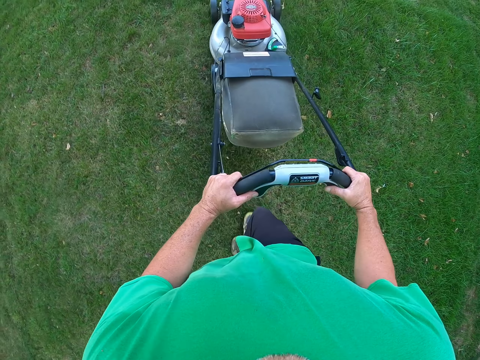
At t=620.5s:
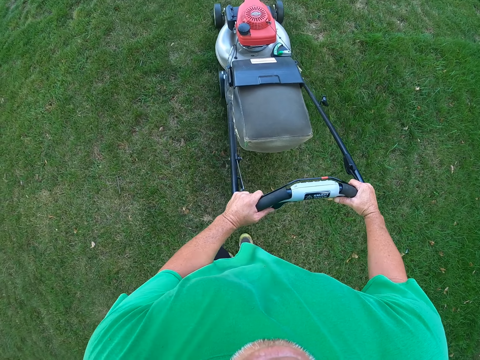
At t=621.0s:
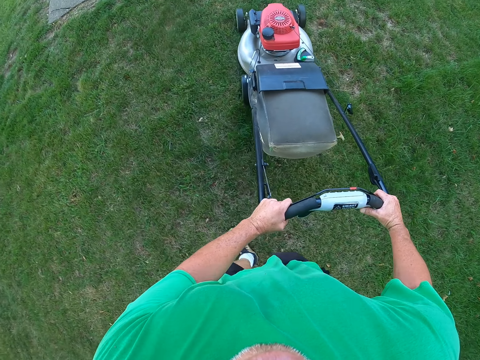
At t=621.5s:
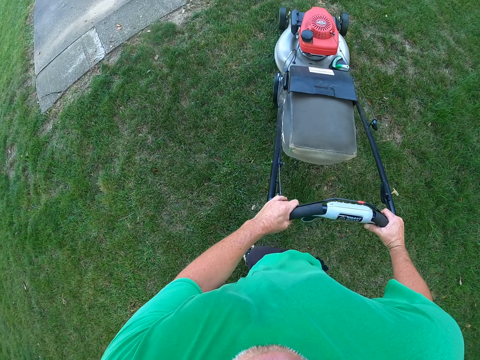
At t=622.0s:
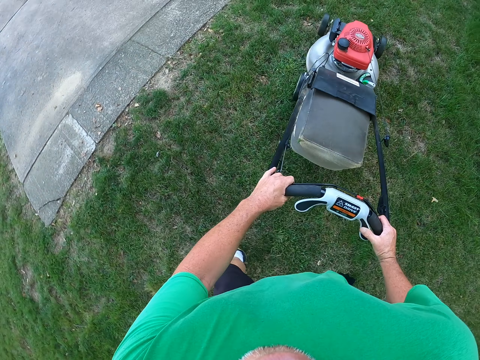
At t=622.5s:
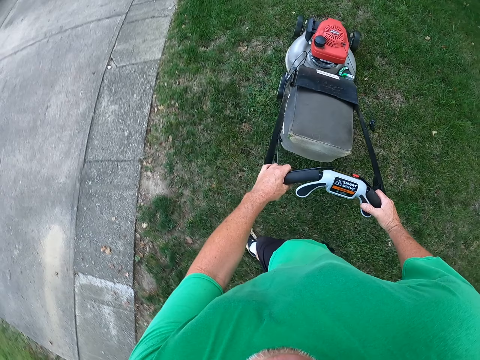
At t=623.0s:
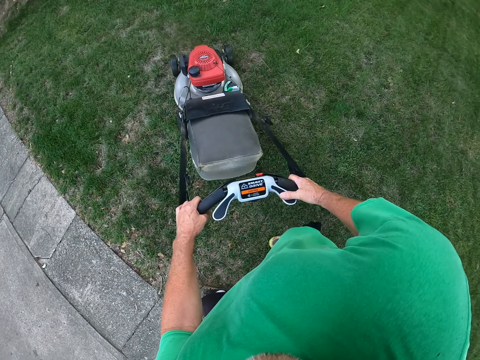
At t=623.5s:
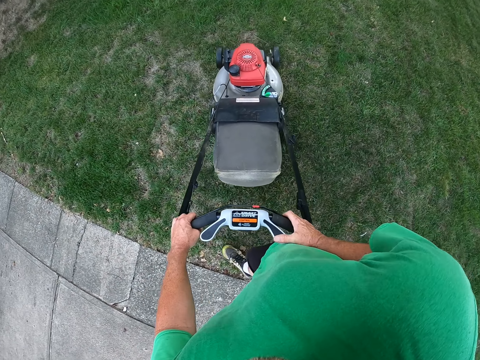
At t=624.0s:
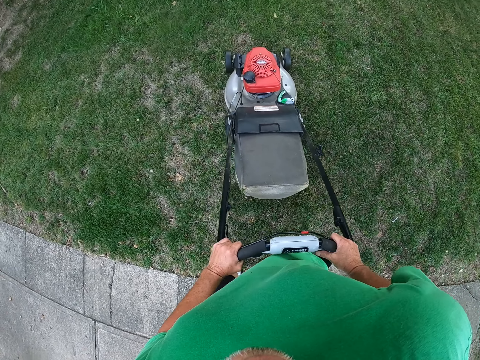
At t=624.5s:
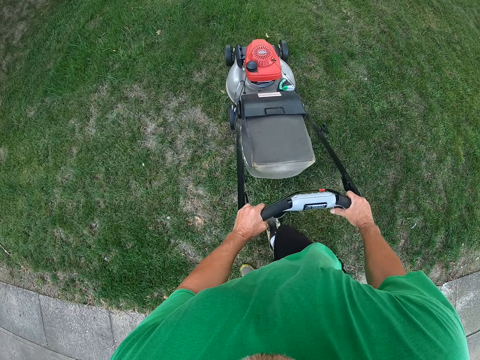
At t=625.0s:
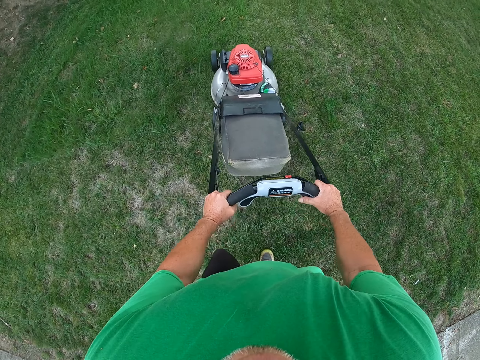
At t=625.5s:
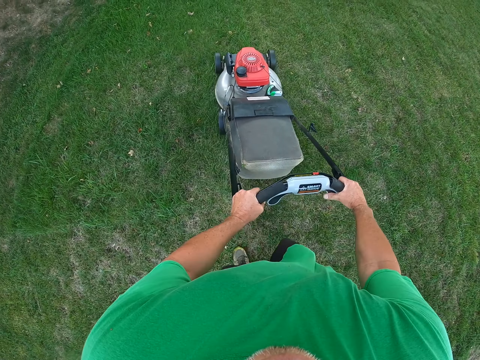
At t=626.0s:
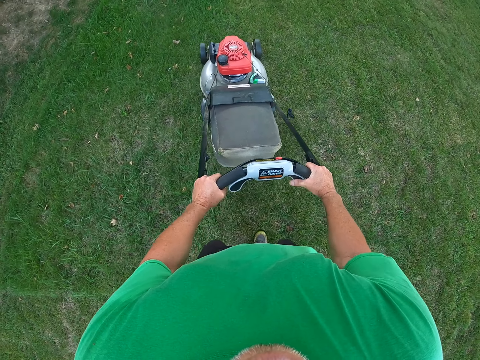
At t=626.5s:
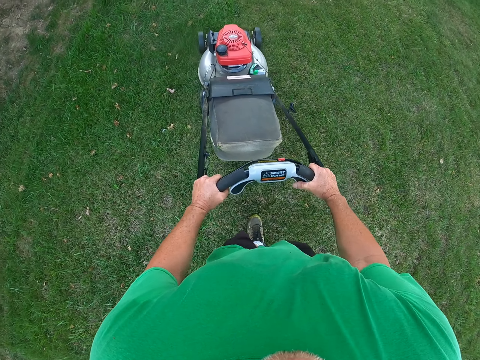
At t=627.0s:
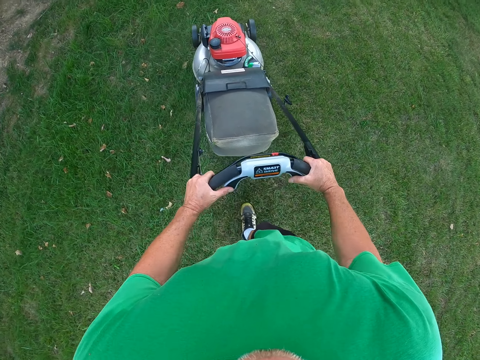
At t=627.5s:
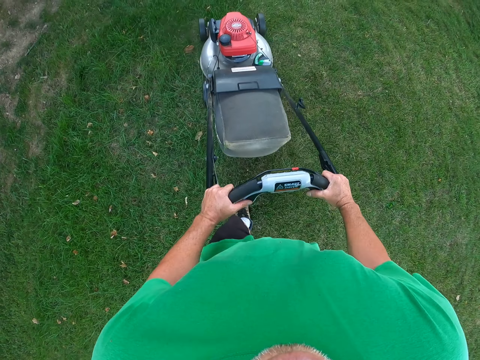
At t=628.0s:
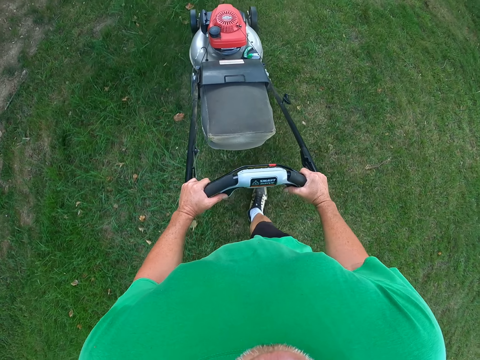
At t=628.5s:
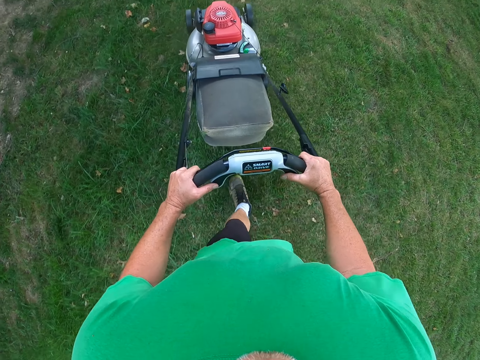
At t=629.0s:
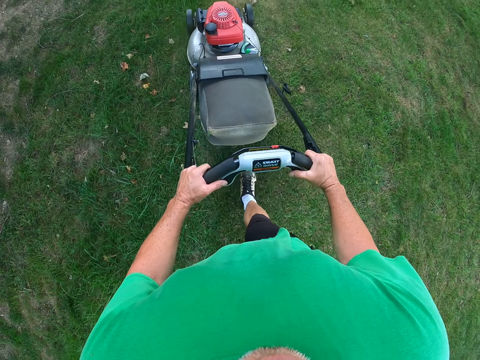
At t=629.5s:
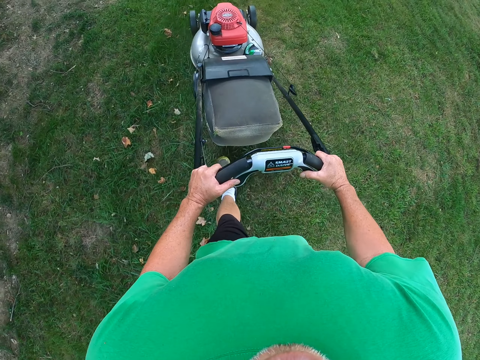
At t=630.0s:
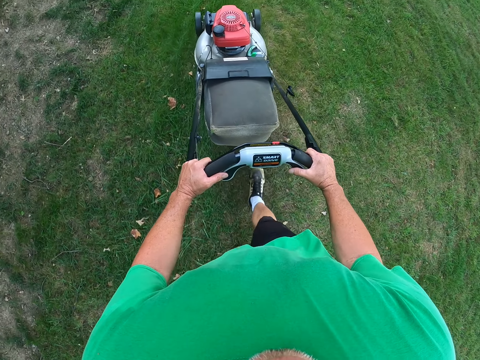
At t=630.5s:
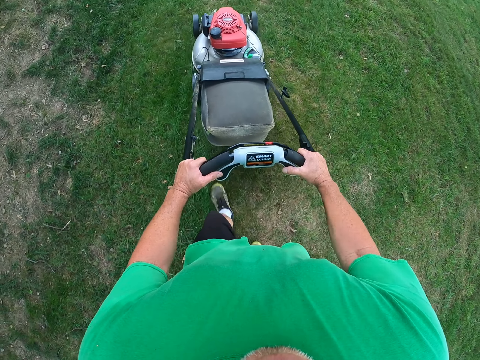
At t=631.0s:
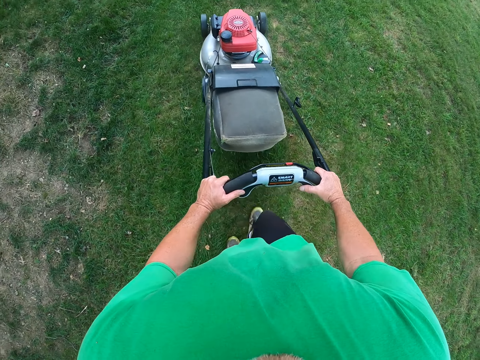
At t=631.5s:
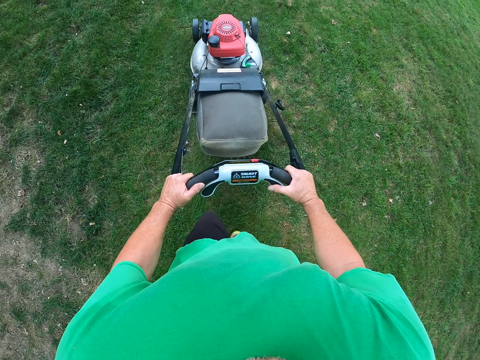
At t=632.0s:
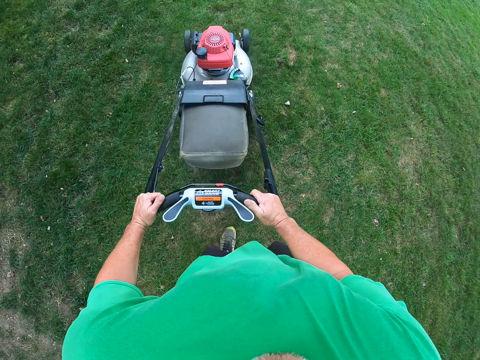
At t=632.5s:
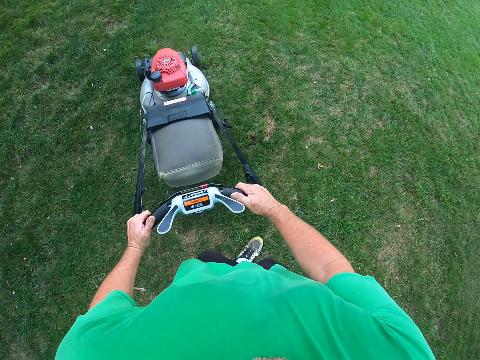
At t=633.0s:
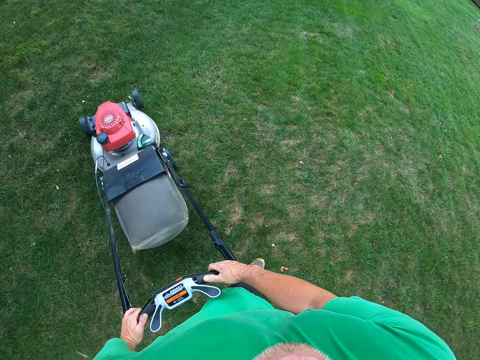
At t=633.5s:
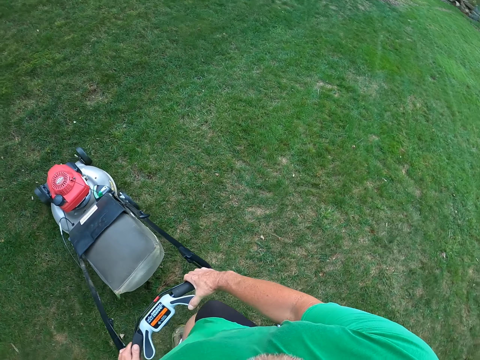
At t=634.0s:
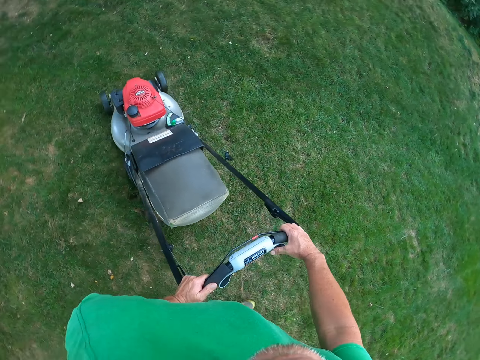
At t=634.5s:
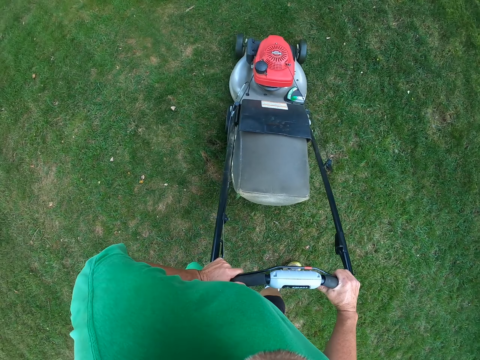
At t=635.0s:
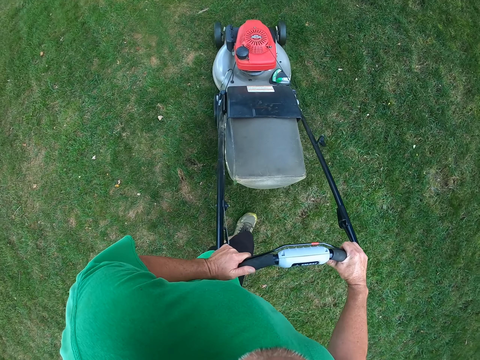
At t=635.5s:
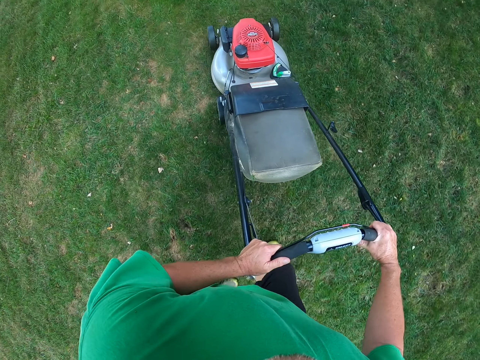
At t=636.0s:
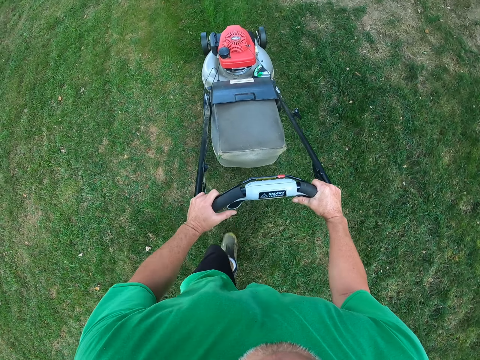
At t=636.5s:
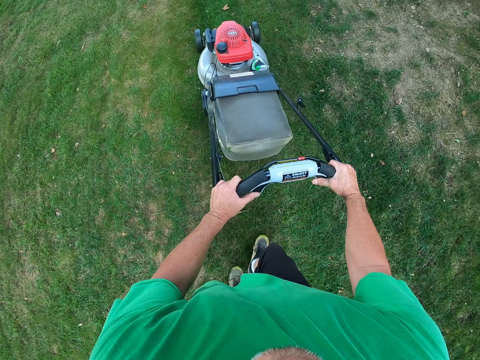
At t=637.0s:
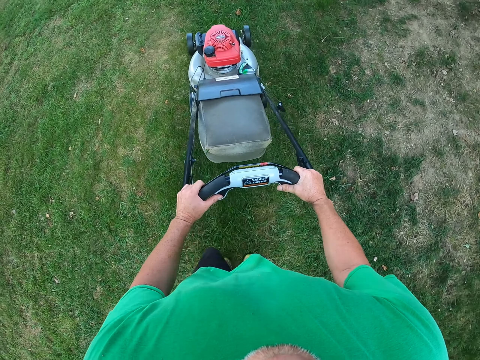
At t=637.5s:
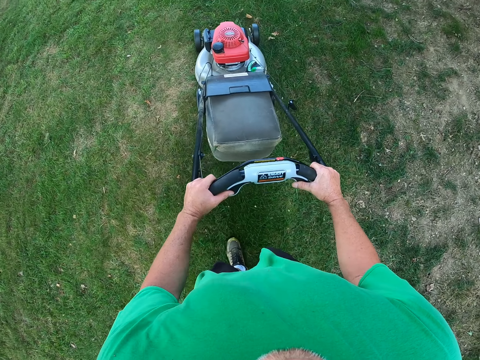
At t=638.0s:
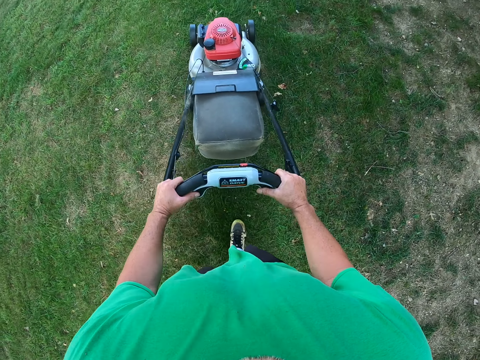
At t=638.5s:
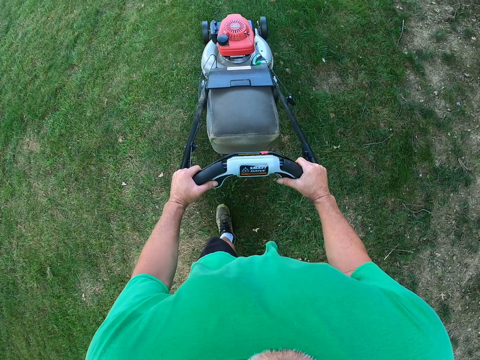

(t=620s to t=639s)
The camera wearer turns the mower right. They pull the mower. They turn the mower left. They pull the mower.

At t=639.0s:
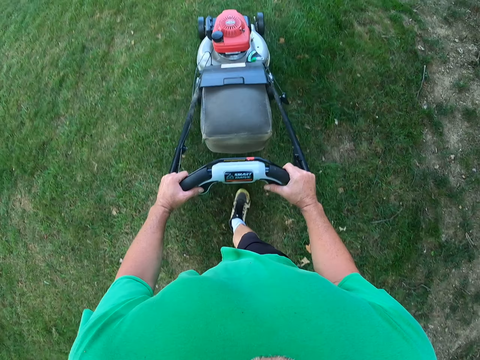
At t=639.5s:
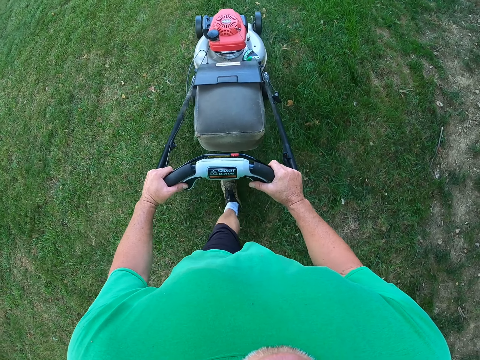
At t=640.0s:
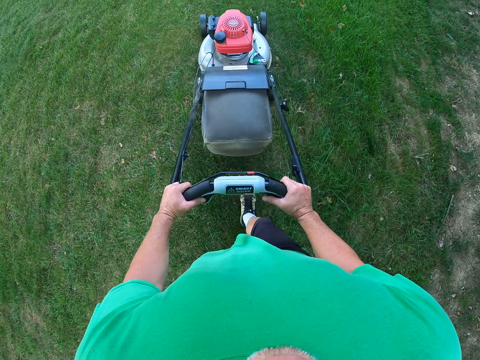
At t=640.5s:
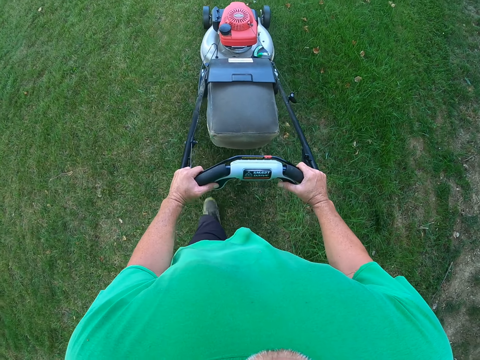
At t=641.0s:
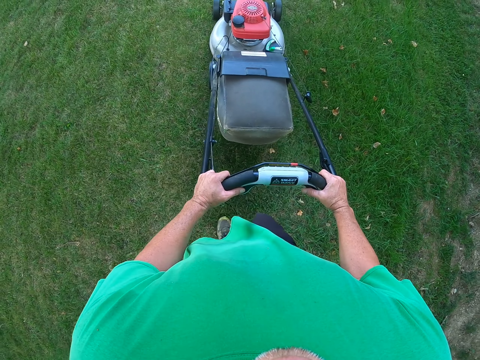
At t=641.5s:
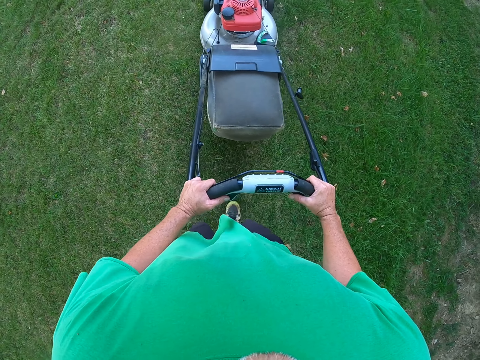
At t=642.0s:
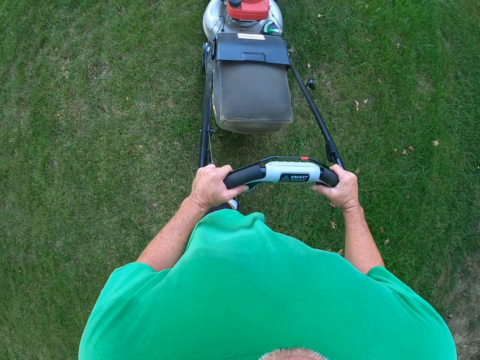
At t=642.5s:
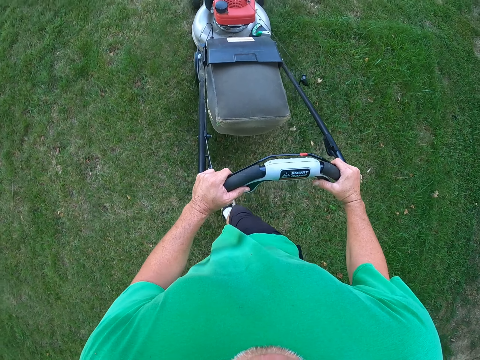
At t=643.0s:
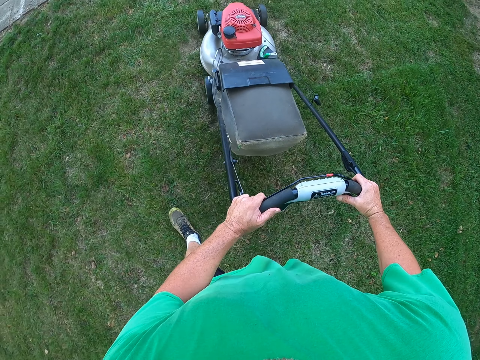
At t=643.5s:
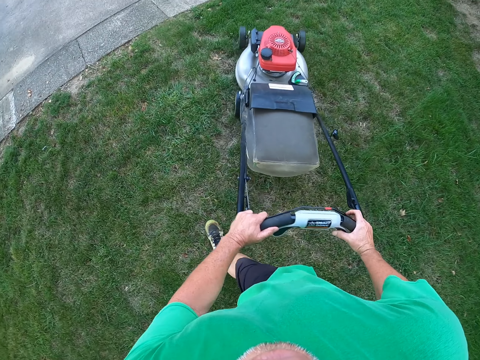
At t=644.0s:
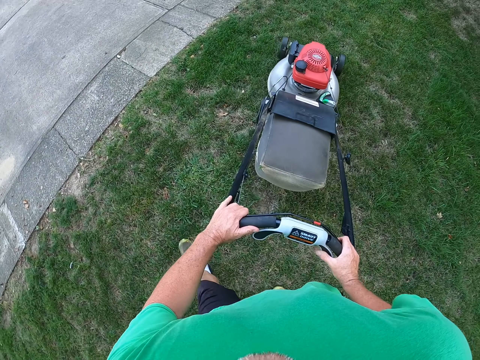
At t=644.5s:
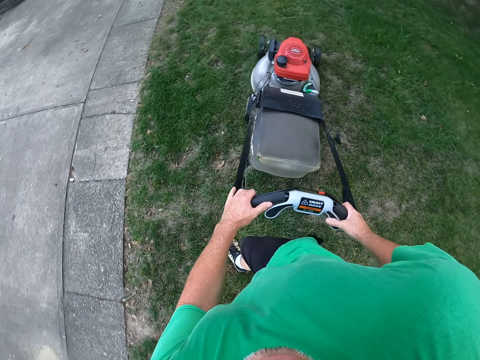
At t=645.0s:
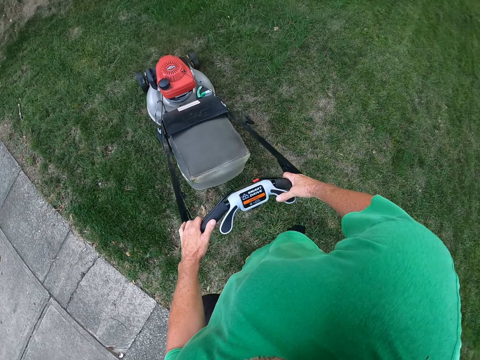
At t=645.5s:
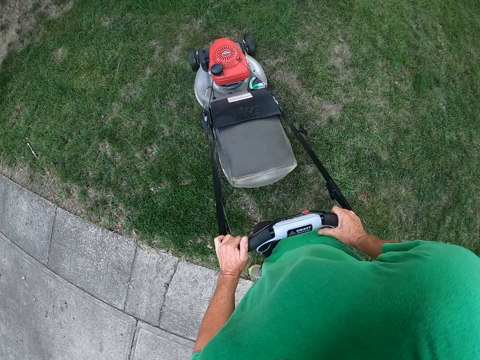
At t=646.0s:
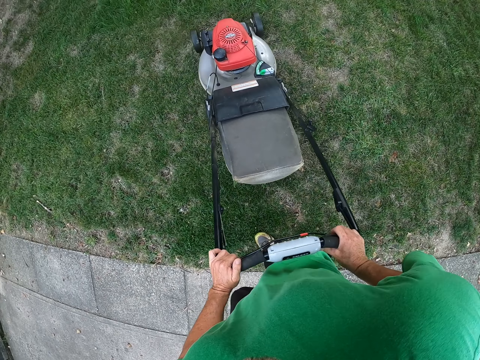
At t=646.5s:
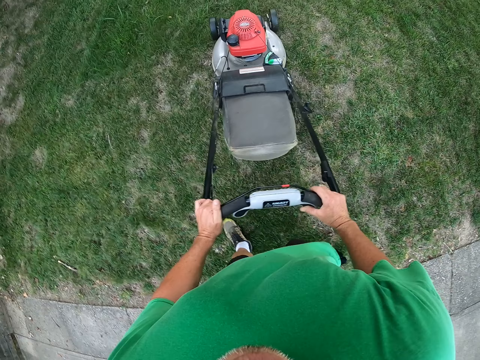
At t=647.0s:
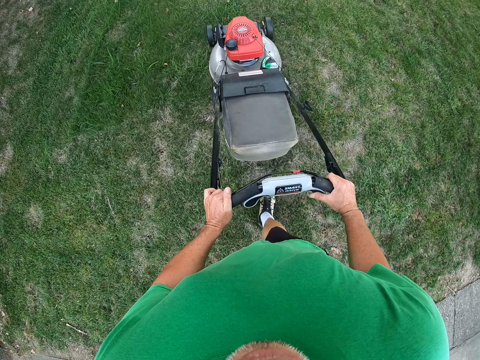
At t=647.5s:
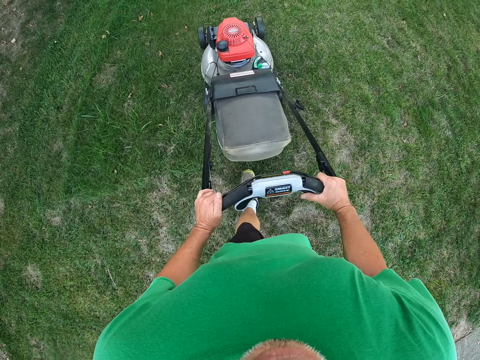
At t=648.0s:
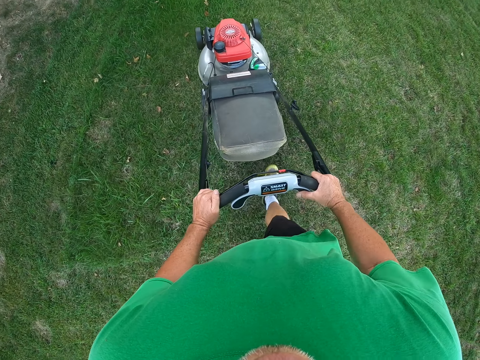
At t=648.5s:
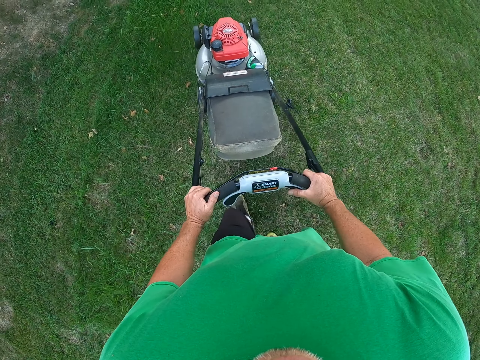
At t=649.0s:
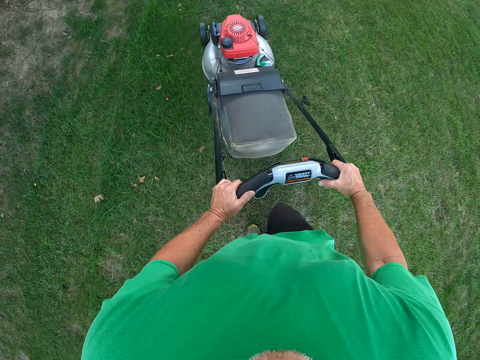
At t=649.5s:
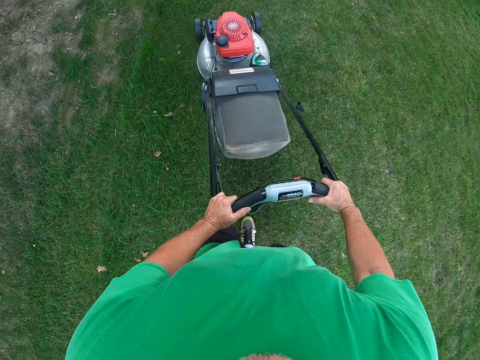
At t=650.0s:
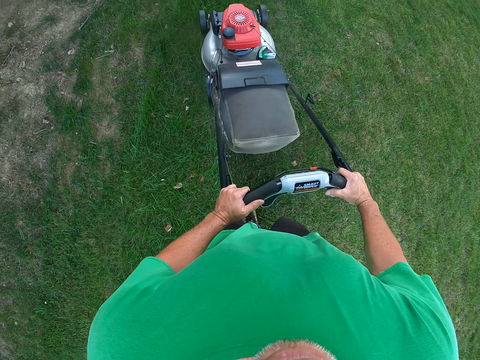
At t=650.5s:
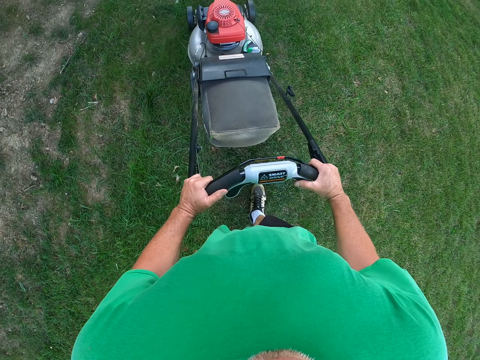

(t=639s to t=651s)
The camera wearer turns the mower right. They pull the mower.
